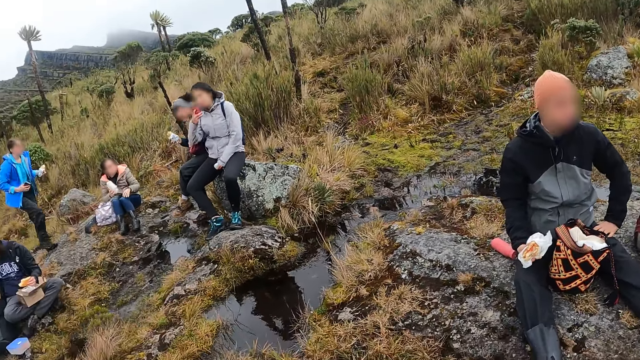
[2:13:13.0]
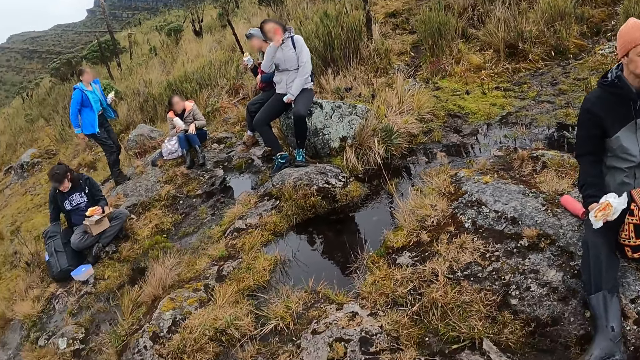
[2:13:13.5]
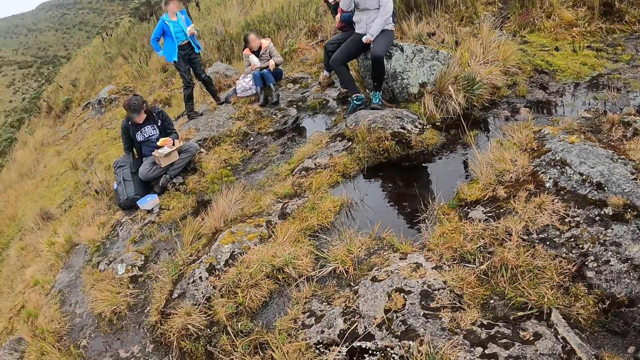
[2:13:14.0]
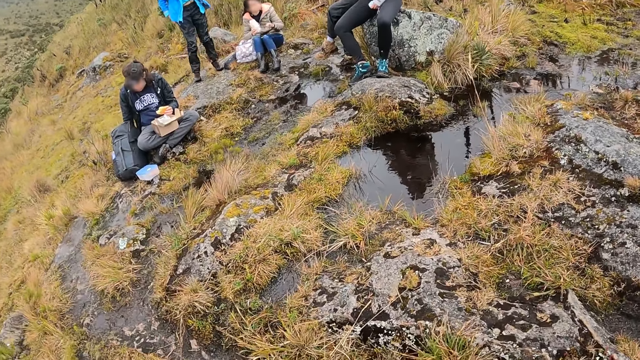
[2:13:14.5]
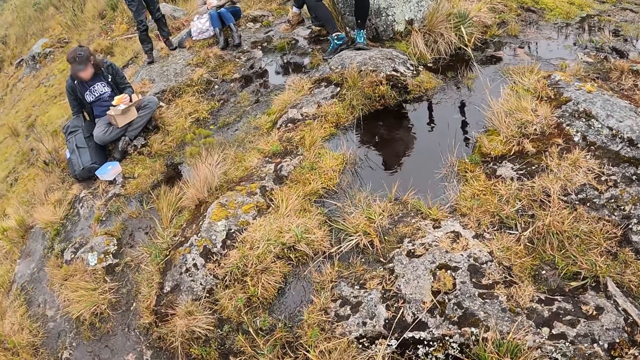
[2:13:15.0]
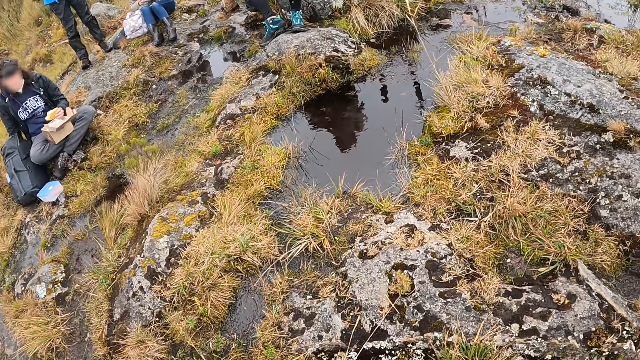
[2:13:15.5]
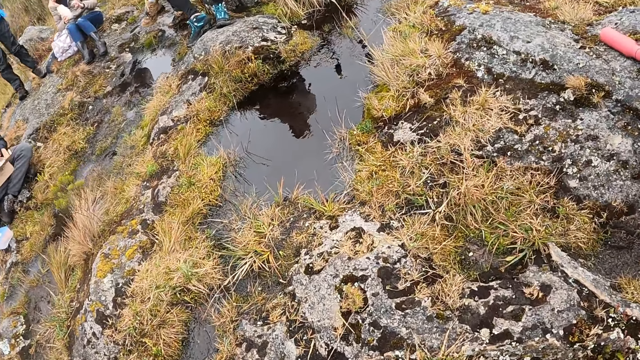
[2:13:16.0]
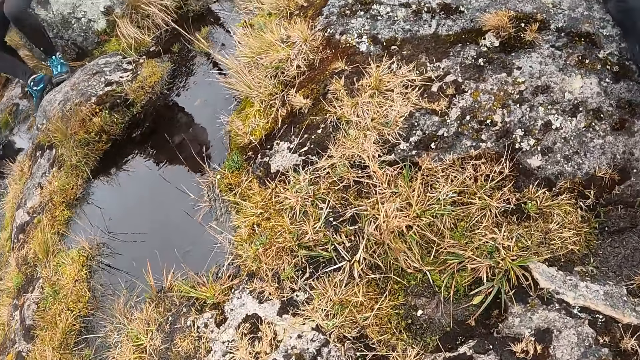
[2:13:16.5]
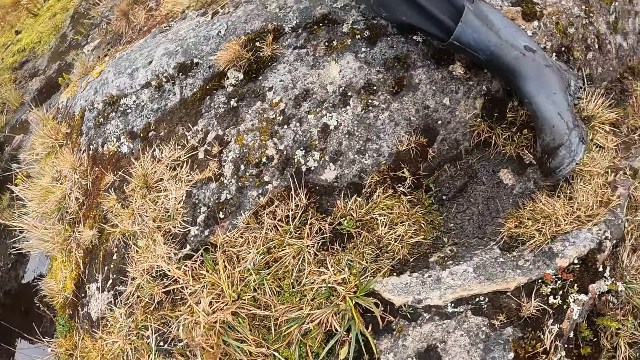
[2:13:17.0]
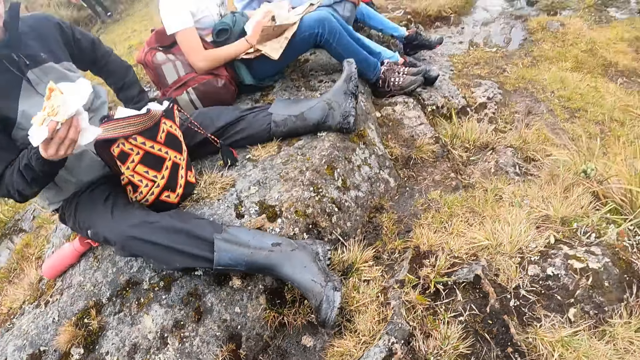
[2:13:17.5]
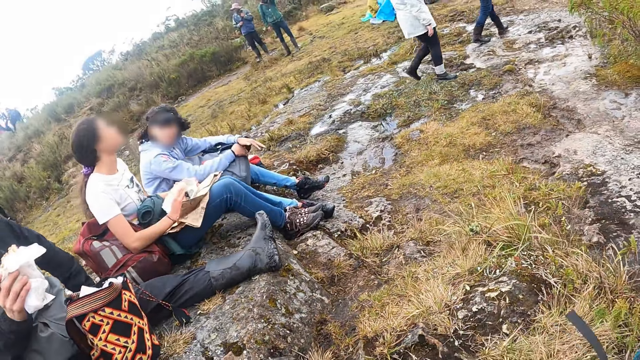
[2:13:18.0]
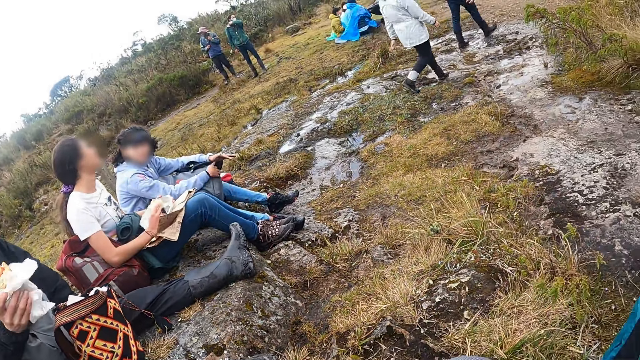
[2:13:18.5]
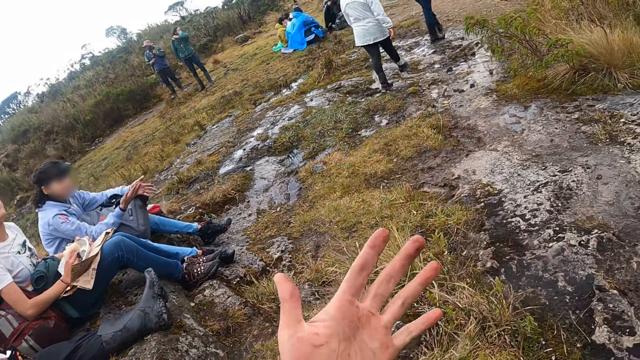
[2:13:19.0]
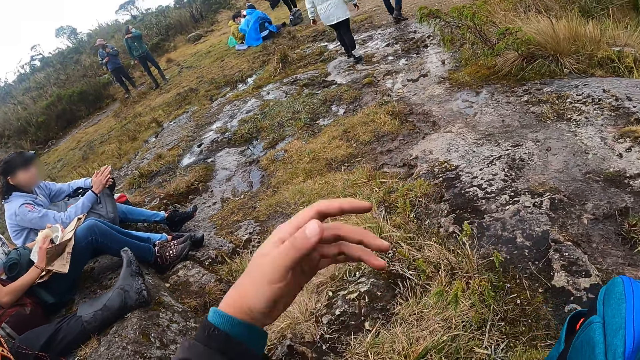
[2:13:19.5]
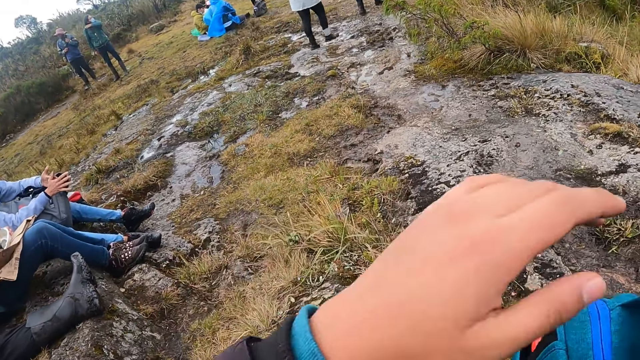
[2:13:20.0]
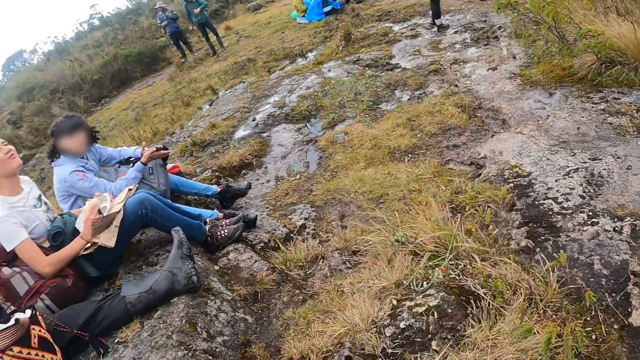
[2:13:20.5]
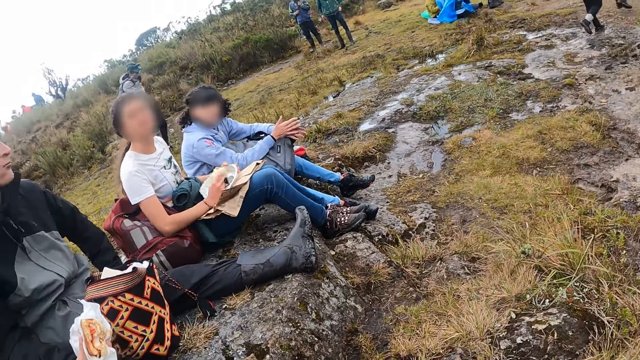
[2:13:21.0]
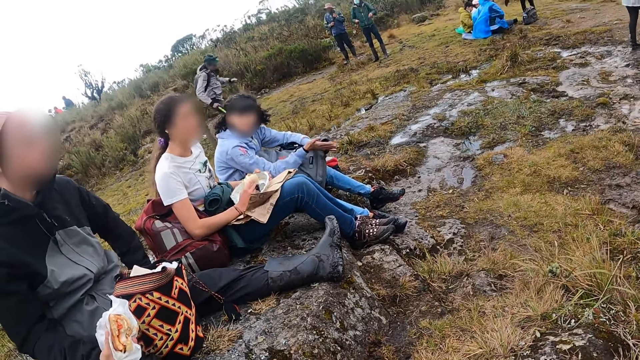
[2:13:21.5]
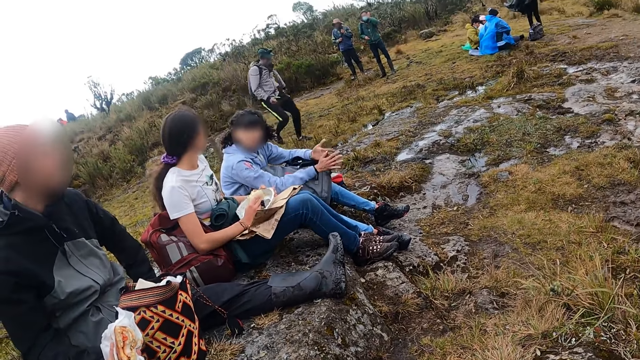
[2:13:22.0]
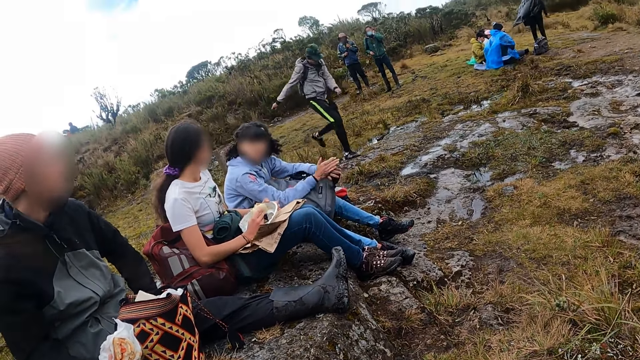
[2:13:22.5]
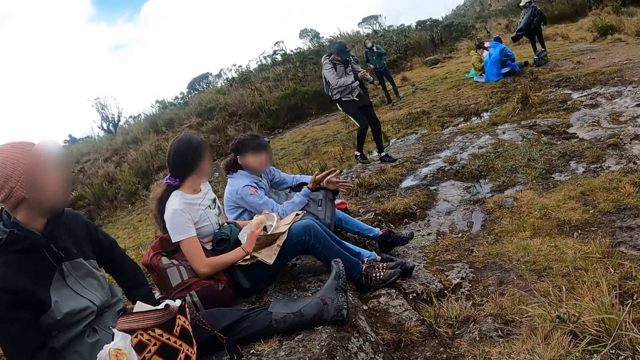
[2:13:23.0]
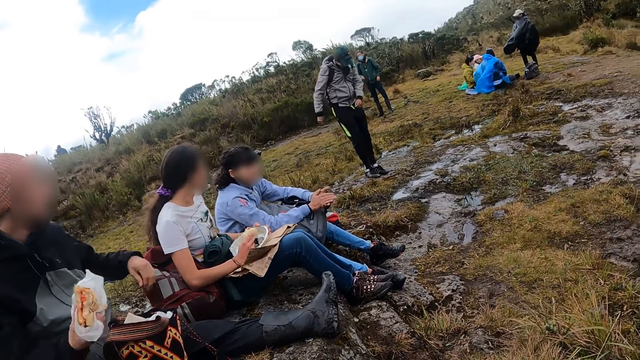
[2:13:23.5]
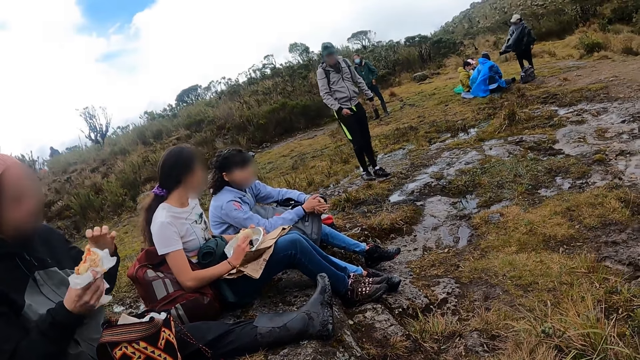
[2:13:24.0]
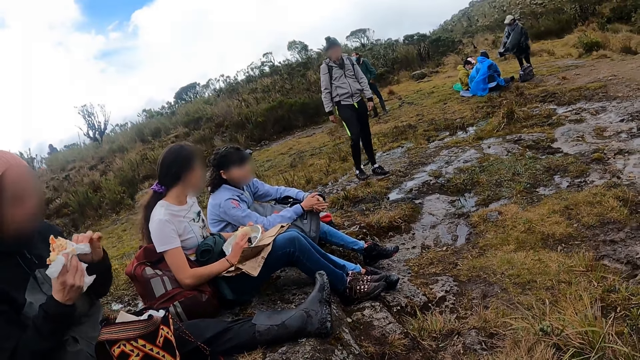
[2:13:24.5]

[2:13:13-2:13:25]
The camera wearer looks around. They look at their hand. They shake their left hand. They hold a bag with their left hand.

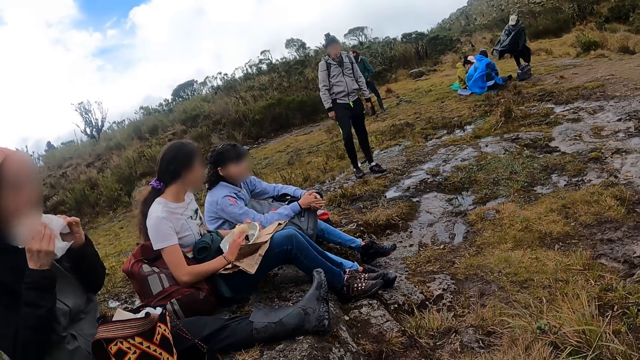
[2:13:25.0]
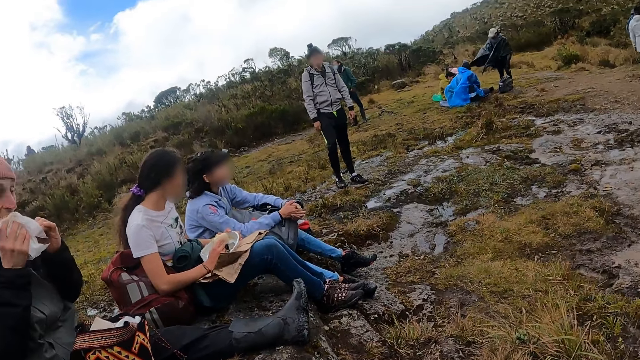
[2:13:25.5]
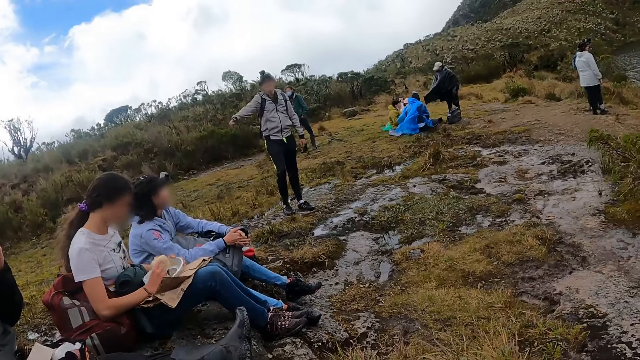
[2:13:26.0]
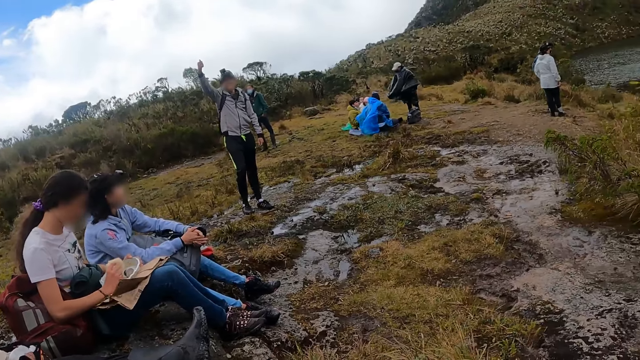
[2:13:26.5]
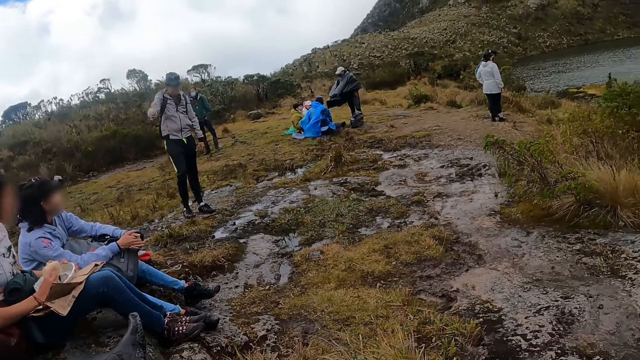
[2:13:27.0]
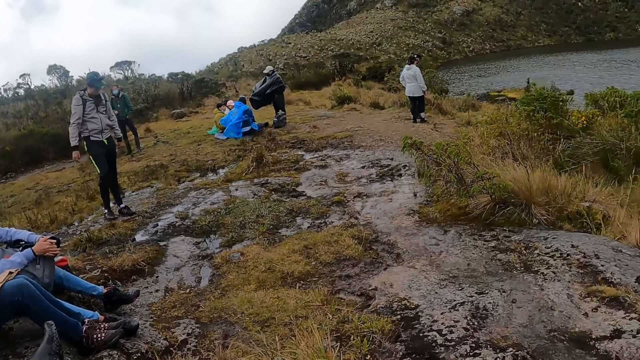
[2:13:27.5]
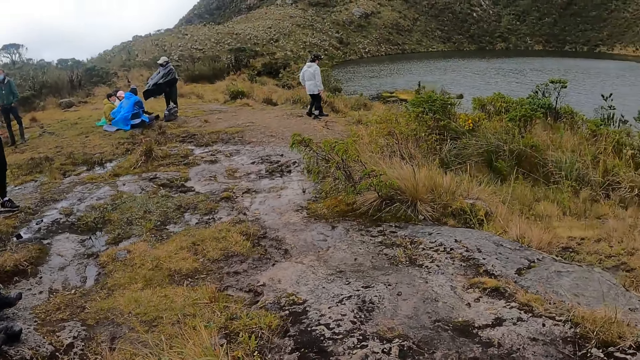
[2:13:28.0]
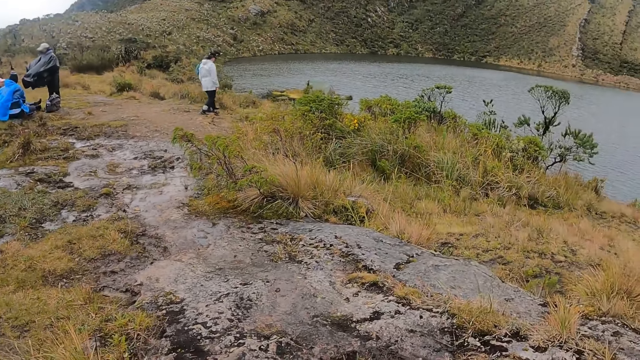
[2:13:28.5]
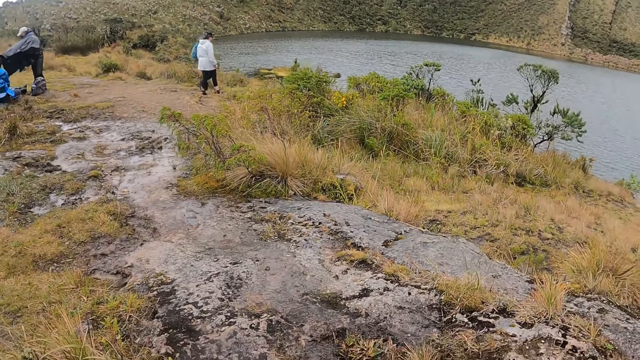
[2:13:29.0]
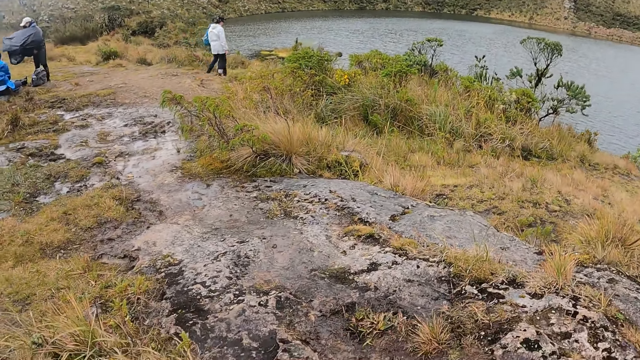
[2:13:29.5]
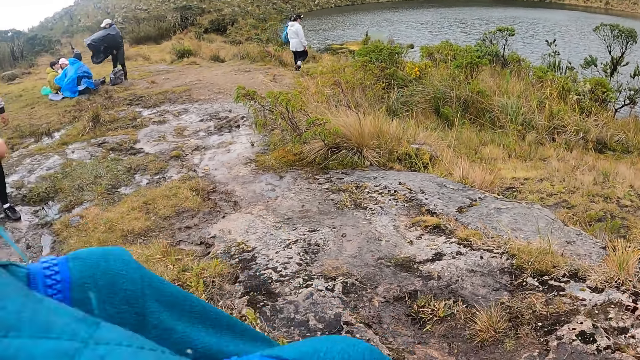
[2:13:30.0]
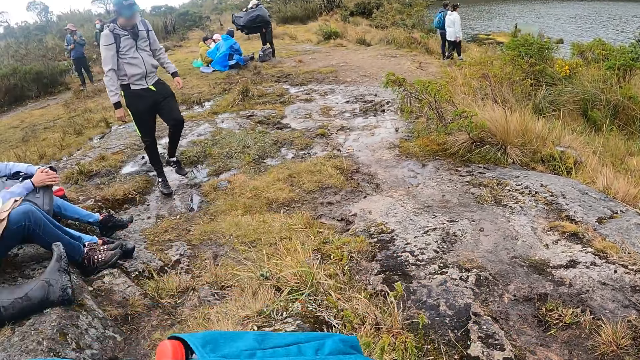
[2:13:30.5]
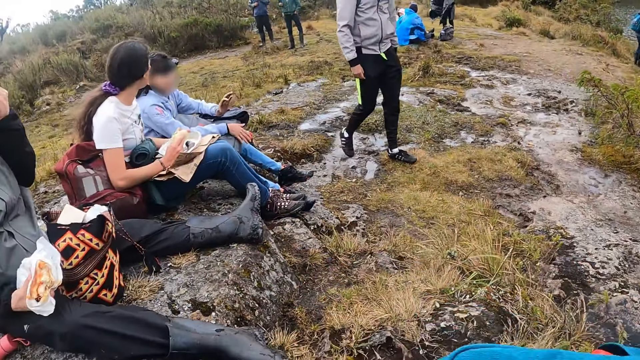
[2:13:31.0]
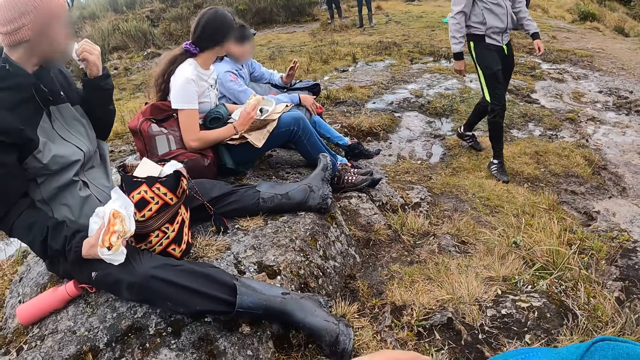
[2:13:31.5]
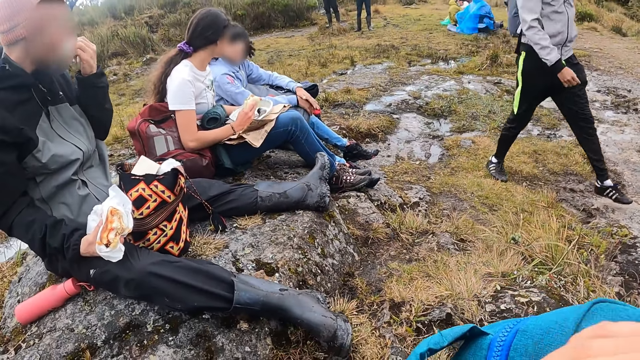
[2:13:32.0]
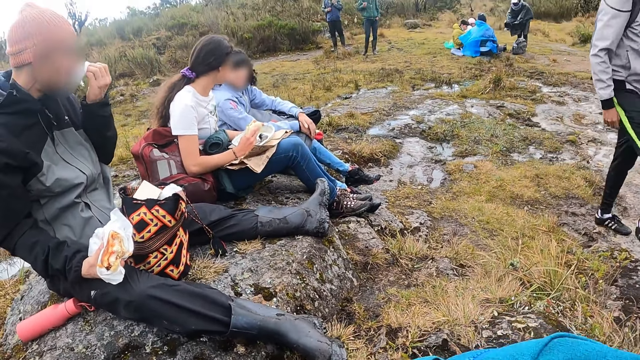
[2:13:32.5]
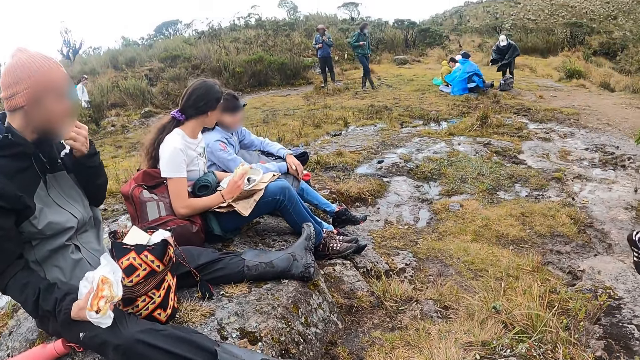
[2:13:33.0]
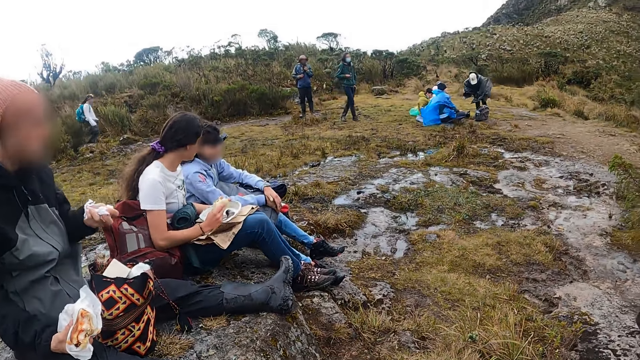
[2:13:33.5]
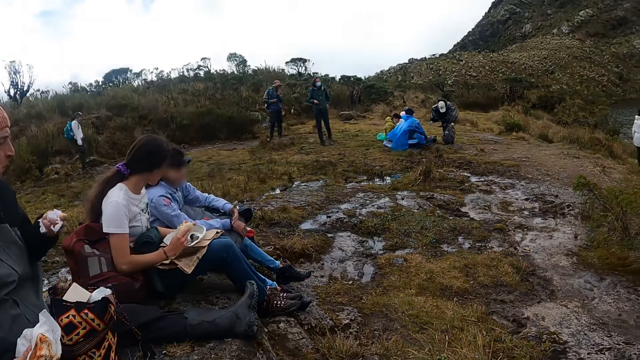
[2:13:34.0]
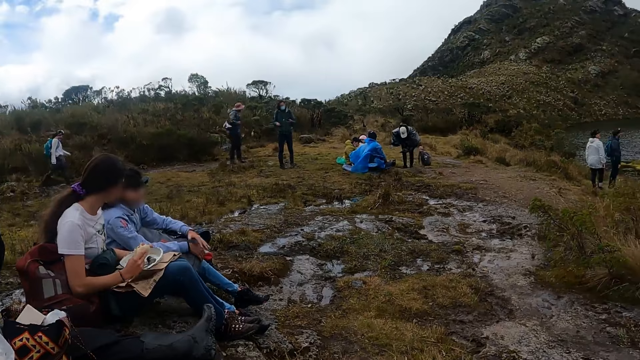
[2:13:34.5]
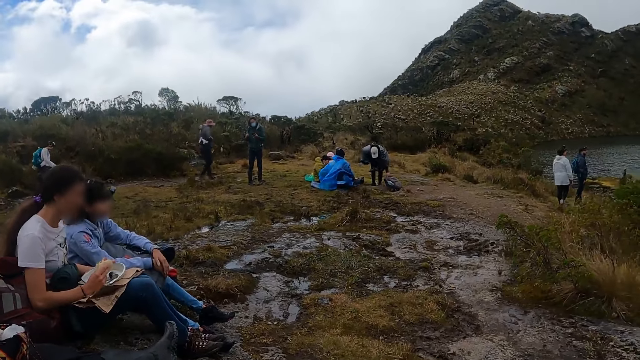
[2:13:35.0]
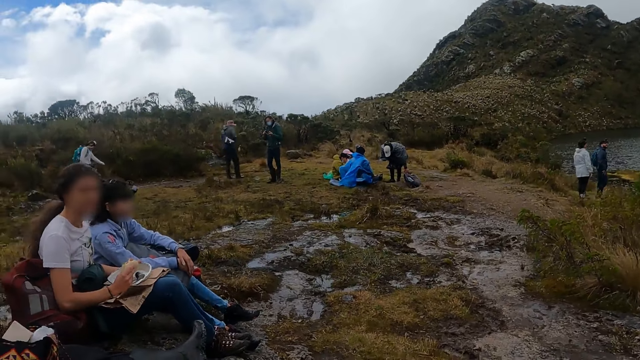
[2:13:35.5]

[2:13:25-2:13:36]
The camera wearer looks around. She picks up the bag with her left hand. She adjusts the camera. She opens the bag.
